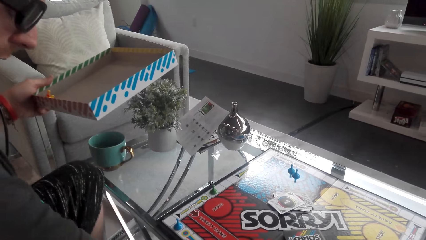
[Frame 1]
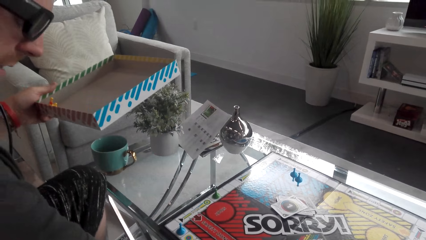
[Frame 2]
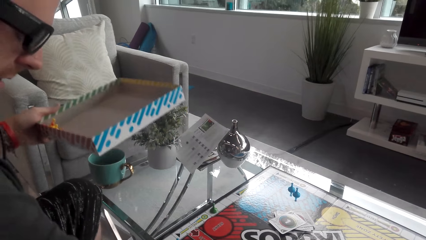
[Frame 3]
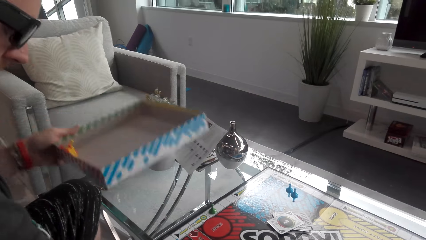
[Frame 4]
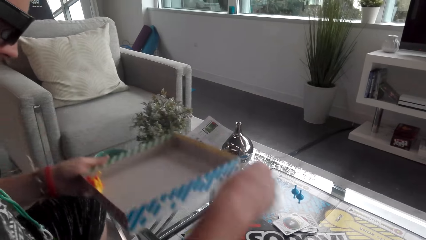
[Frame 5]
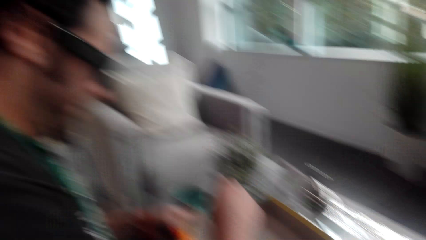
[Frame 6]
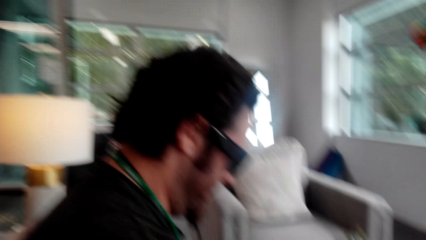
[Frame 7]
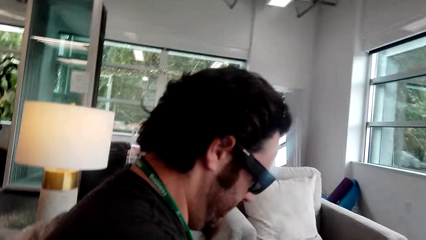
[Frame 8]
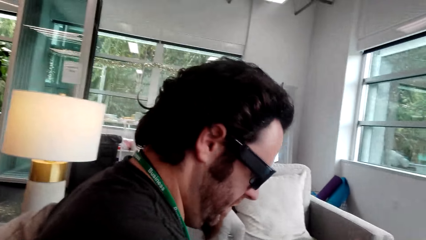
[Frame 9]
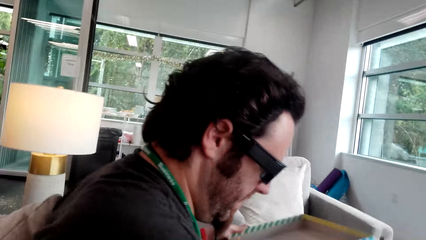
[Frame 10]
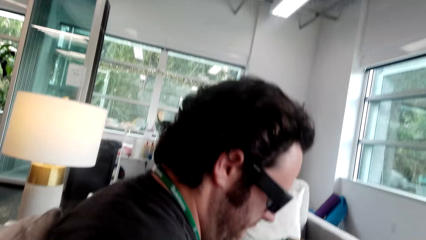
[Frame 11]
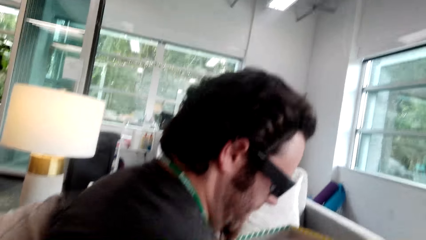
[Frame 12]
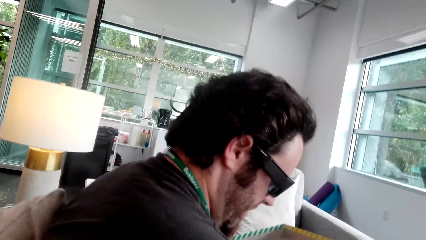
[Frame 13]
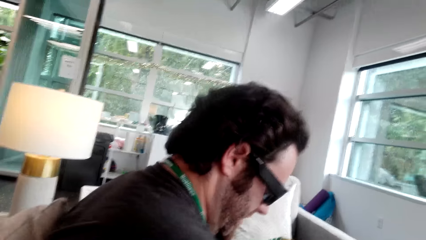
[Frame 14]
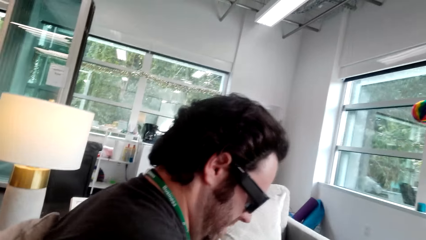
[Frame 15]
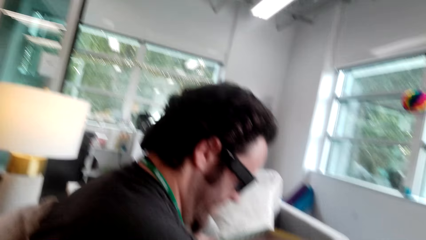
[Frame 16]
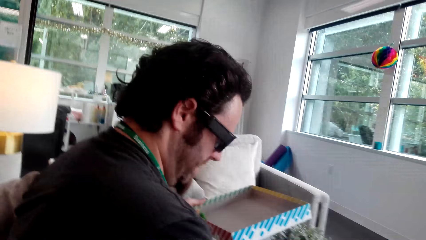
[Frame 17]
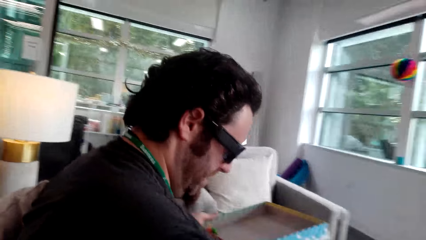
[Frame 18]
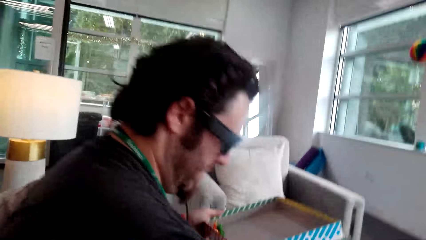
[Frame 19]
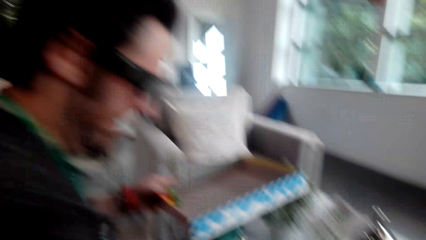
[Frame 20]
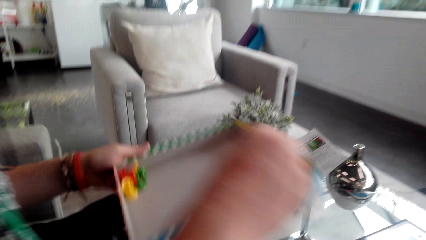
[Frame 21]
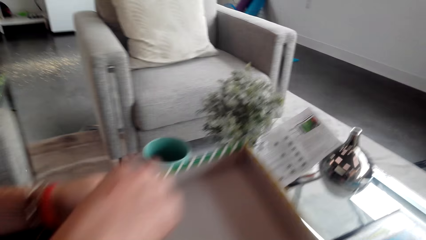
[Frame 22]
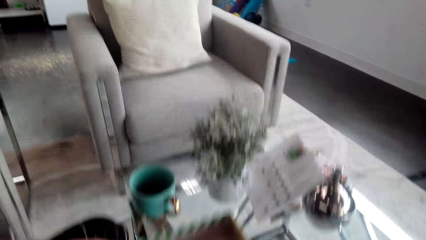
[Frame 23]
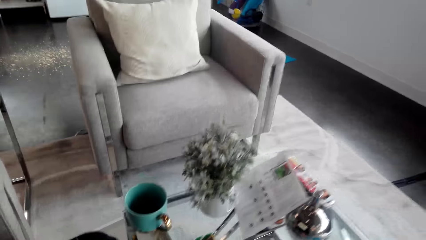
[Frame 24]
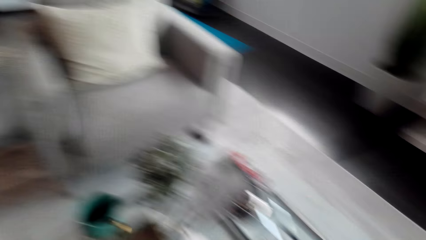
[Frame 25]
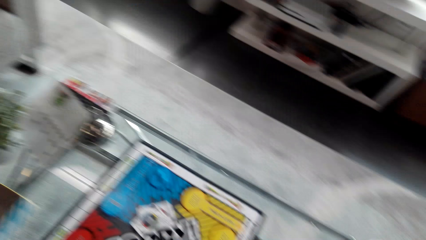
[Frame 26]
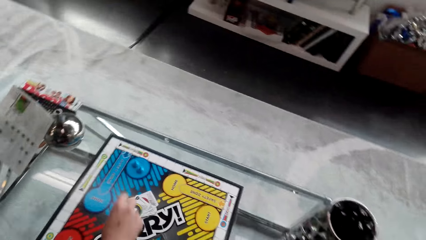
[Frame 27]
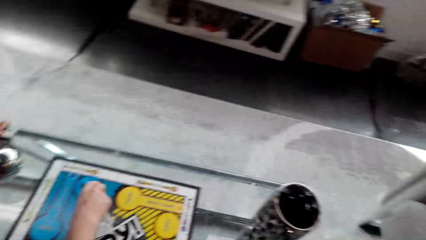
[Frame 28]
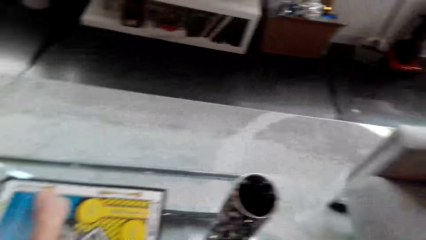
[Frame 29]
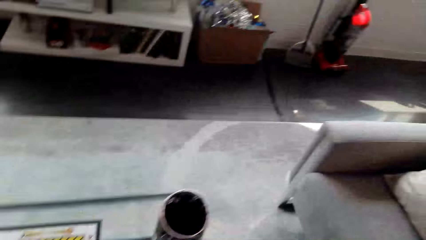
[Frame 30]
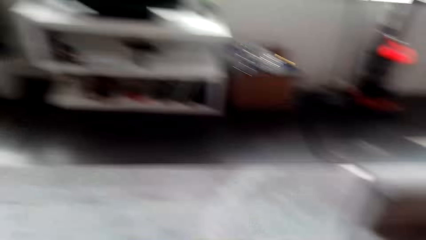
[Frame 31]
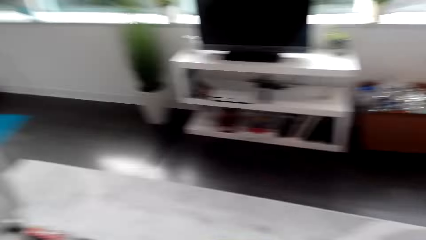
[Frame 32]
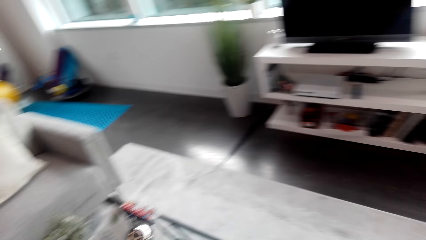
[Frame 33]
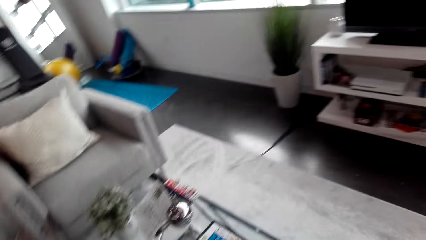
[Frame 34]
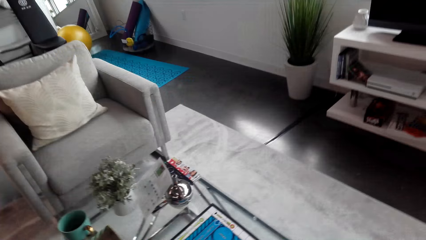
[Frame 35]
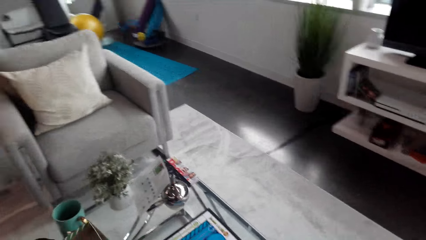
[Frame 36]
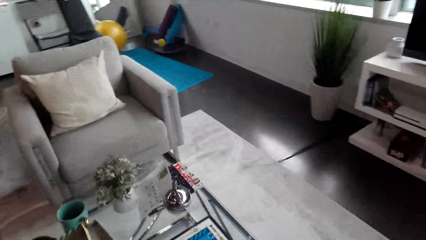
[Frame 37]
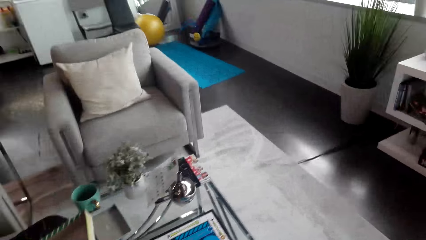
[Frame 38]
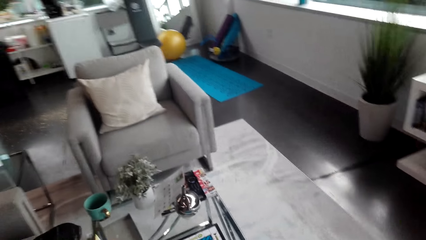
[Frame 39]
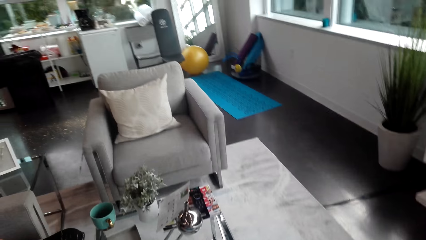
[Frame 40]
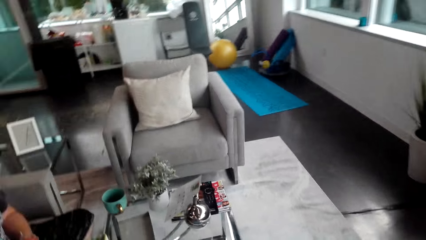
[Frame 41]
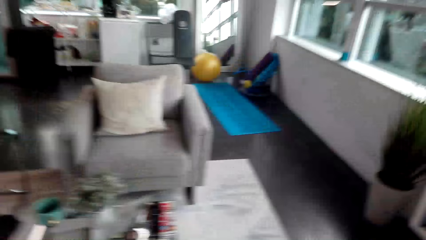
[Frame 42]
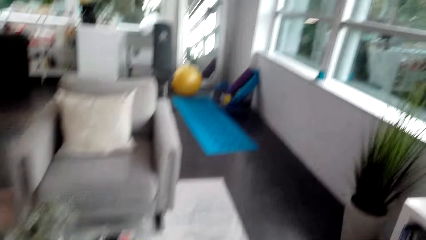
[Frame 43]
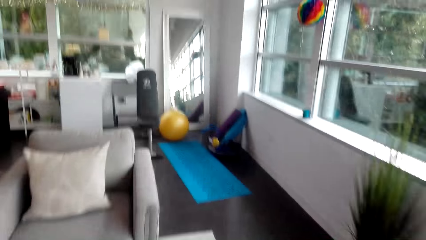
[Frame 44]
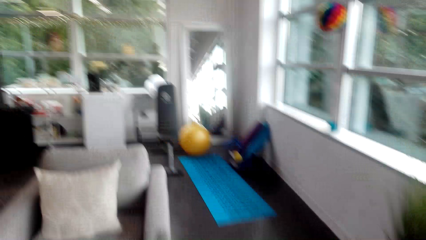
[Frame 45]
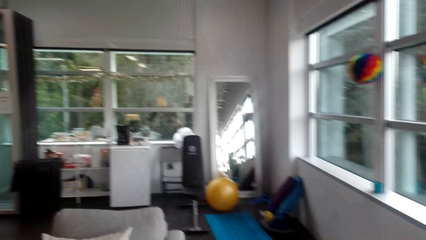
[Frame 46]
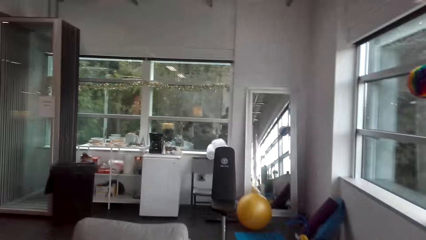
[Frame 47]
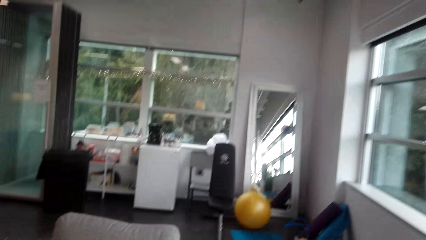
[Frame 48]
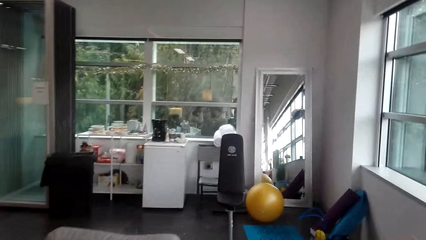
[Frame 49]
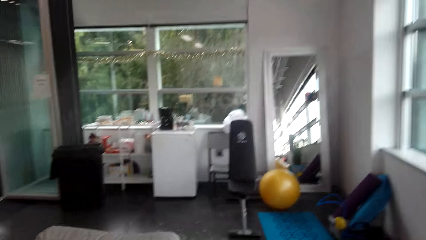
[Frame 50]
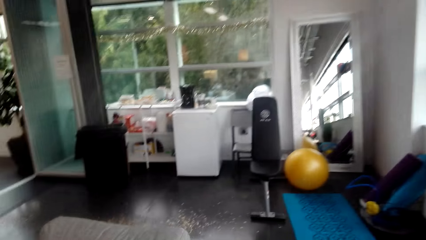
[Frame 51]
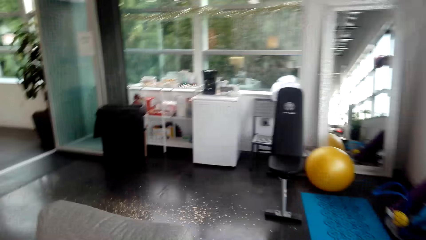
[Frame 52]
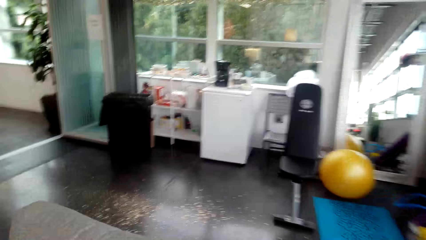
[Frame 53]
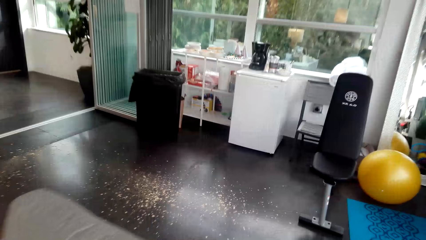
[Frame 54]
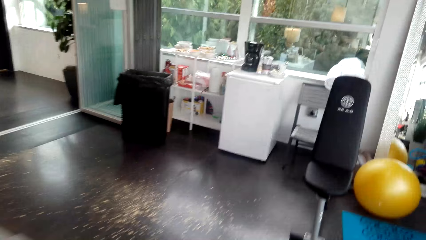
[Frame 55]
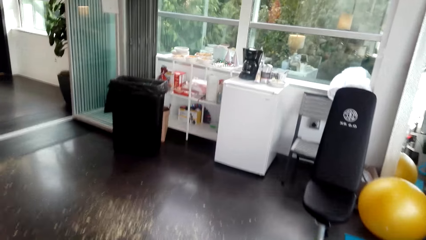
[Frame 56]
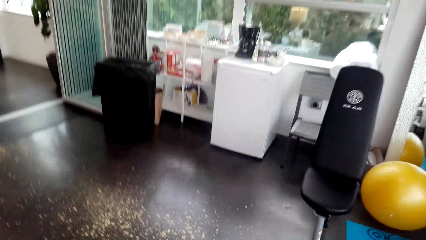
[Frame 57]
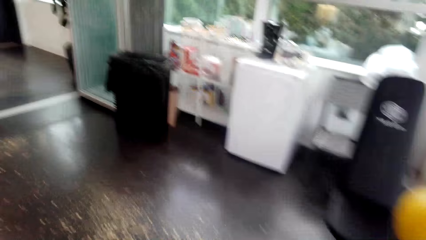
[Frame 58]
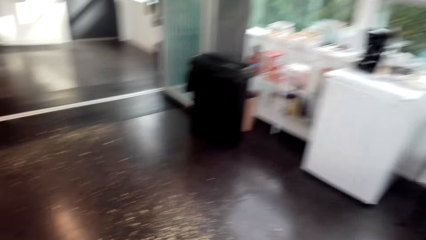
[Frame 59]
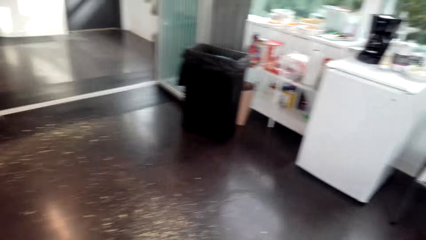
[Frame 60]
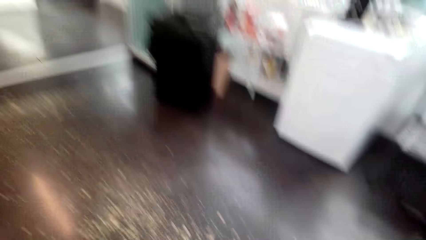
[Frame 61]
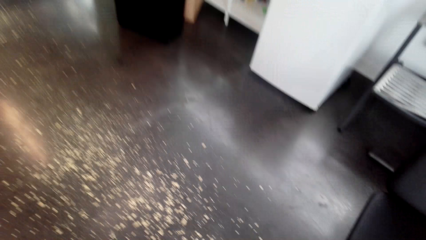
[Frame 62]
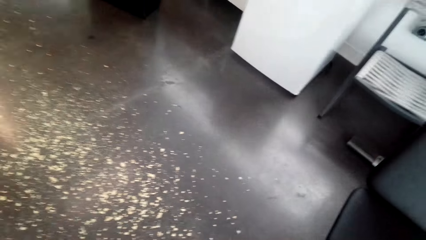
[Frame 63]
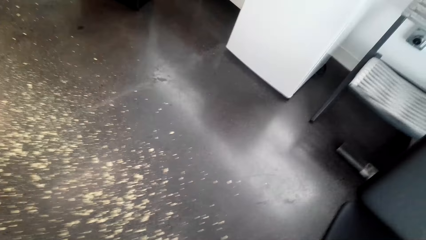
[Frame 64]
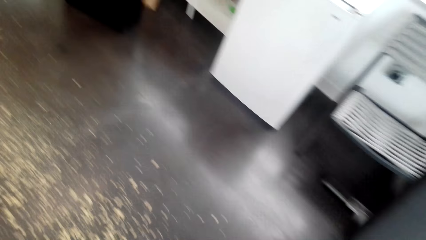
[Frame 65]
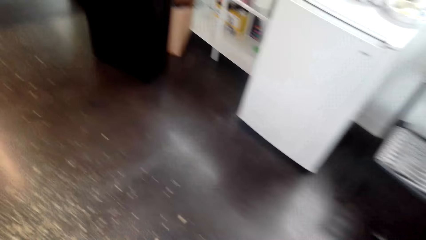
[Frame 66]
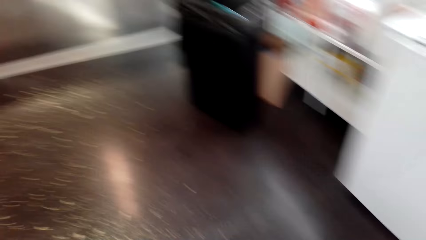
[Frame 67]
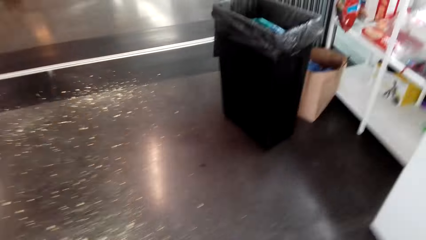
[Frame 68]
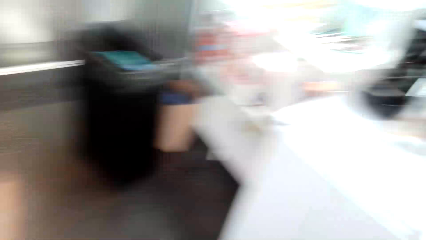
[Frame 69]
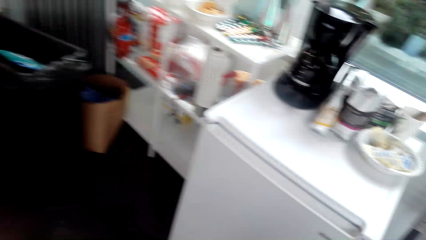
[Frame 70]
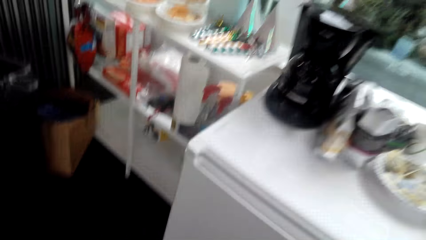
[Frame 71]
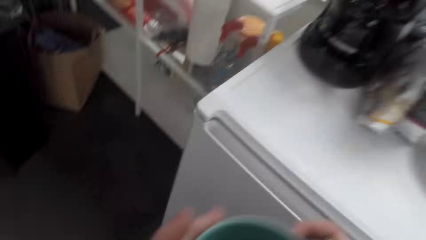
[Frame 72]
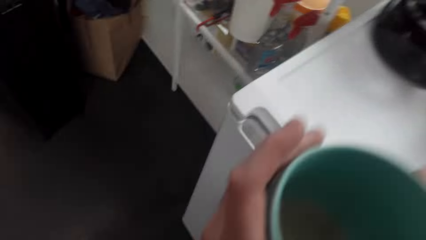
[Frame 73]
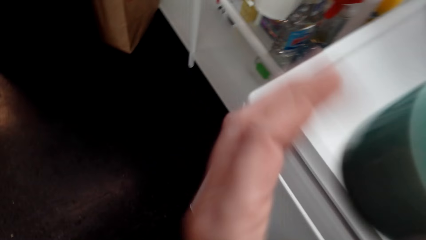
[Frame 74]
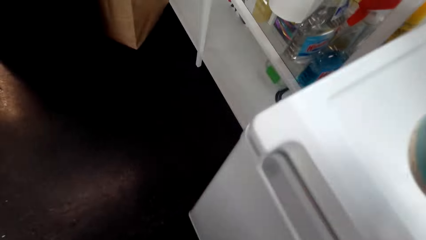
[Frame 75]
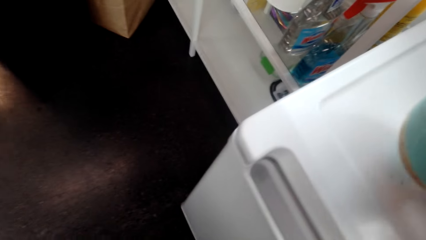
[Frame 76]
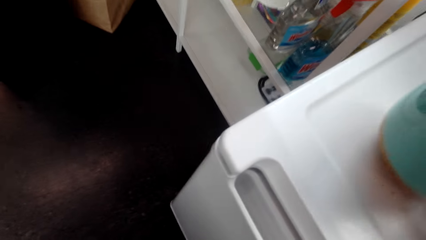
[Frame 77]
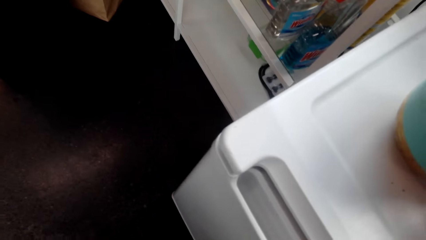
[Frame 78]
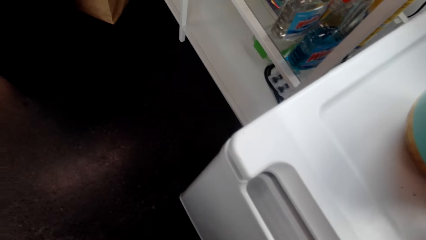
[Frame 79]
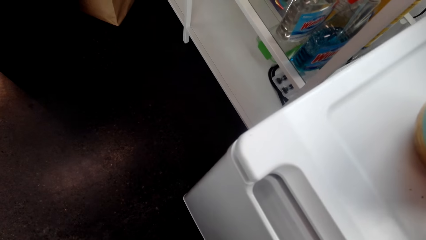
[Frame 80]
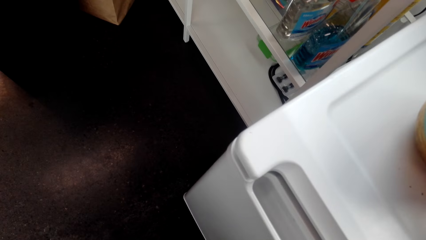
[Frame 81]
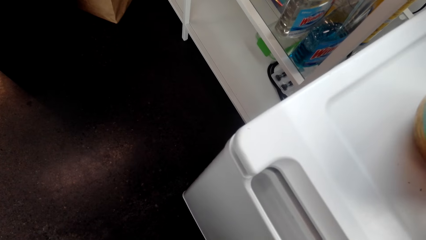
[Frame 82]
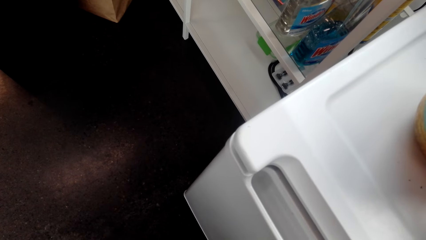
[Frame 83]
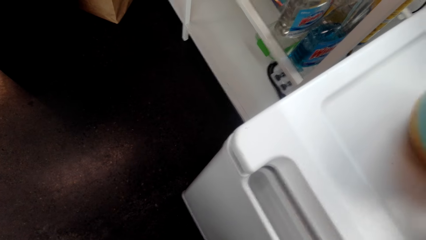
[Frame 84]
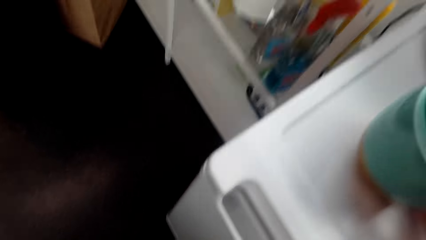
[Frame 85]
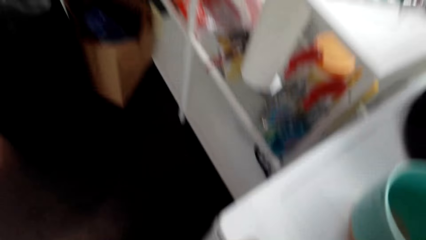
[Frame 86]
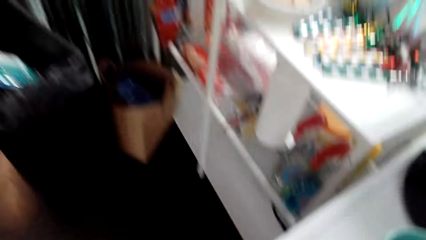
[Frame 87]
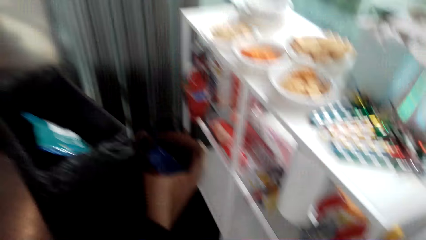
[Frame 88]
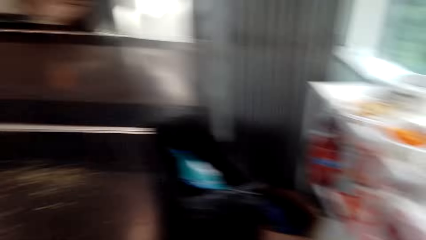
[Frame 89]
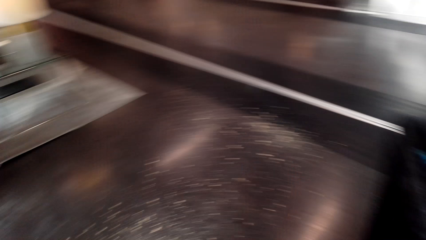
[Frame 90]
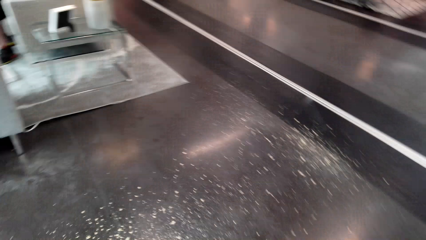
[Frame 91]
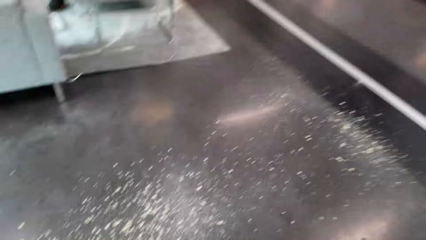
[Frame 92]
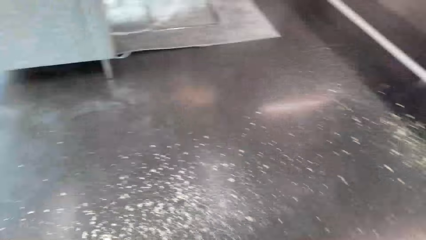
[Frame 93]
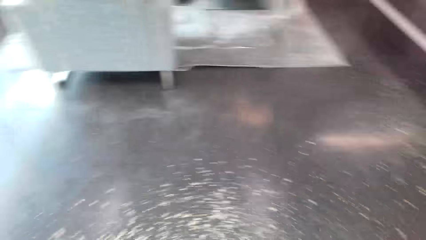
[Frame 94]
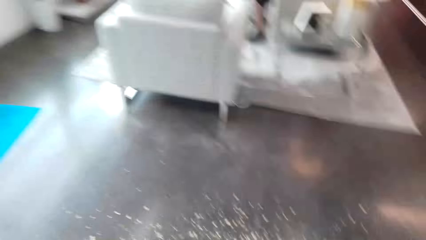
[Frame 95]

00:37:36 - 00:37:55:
The camera wearer converses with a man. The man puts the tokens in the box. The camera wearer walks around the house and converses with the man. They walk around the house and put a cup on top of the fridge.
